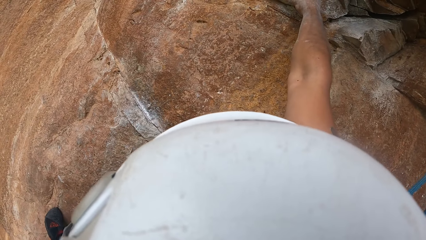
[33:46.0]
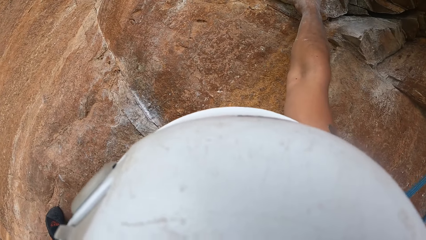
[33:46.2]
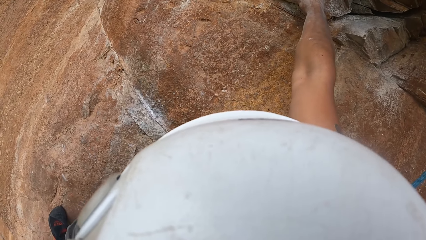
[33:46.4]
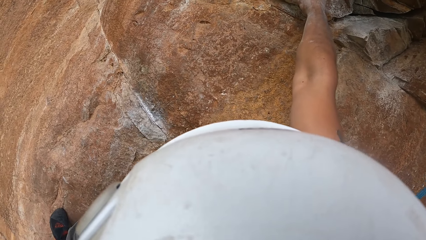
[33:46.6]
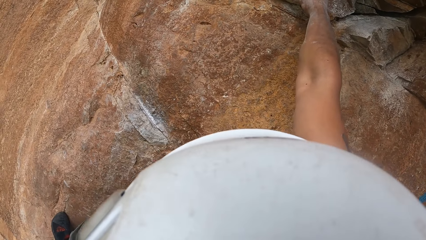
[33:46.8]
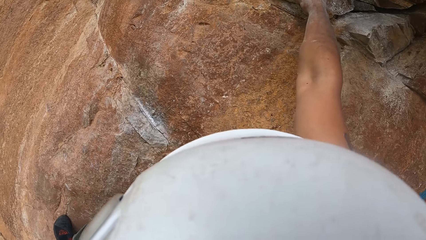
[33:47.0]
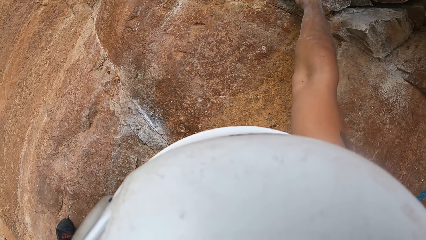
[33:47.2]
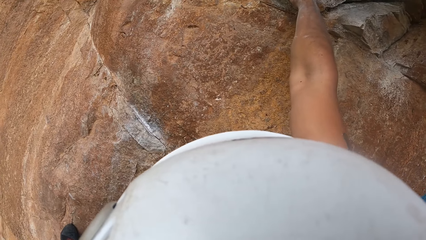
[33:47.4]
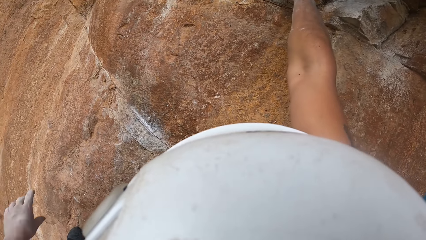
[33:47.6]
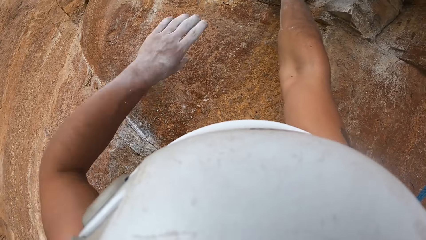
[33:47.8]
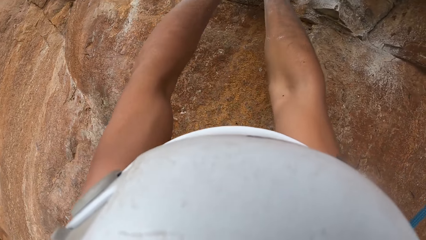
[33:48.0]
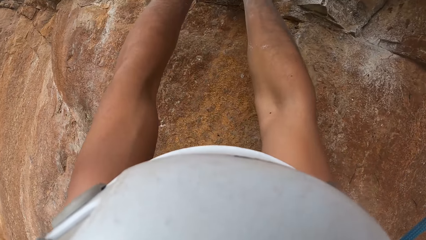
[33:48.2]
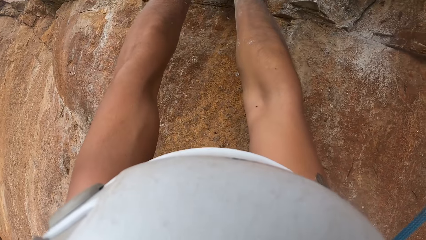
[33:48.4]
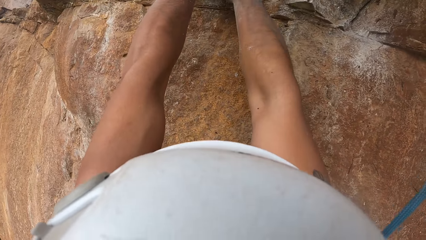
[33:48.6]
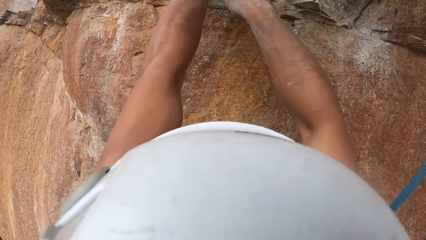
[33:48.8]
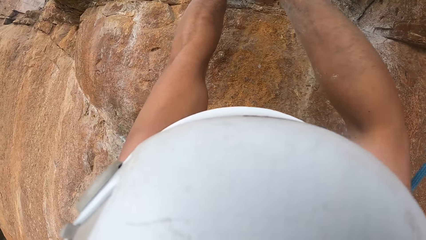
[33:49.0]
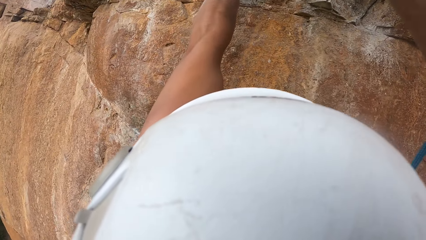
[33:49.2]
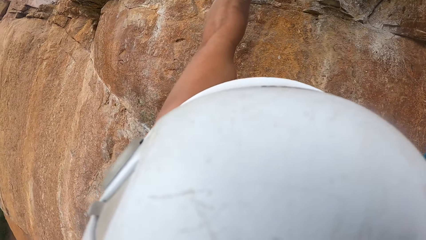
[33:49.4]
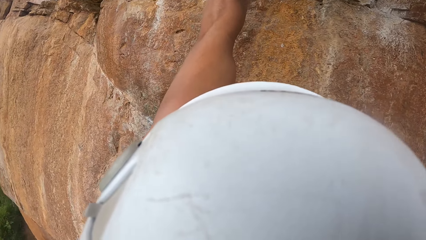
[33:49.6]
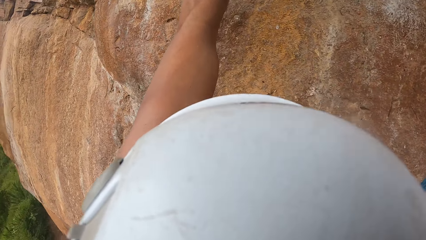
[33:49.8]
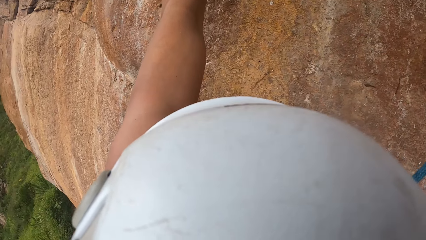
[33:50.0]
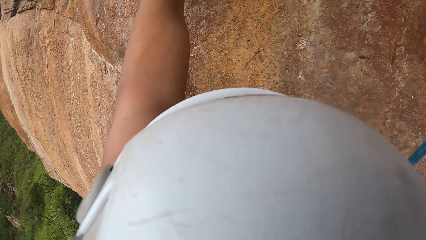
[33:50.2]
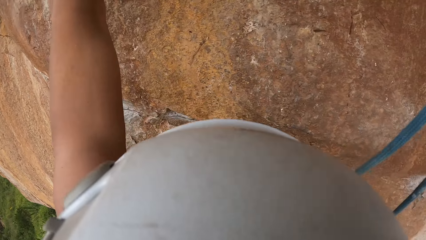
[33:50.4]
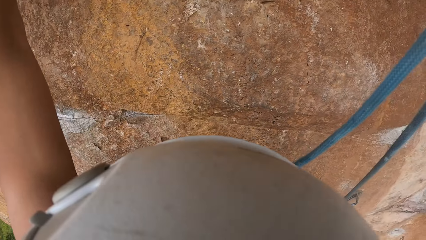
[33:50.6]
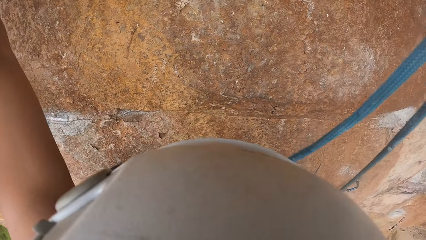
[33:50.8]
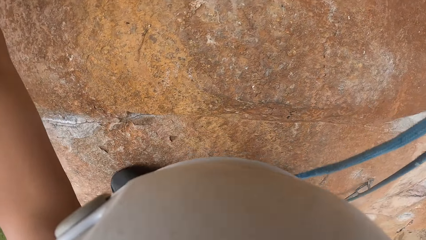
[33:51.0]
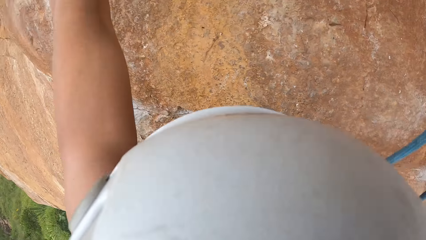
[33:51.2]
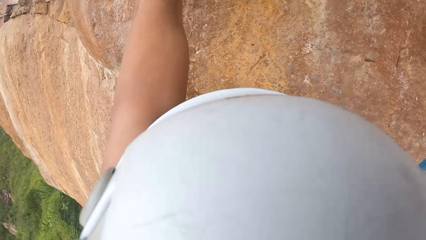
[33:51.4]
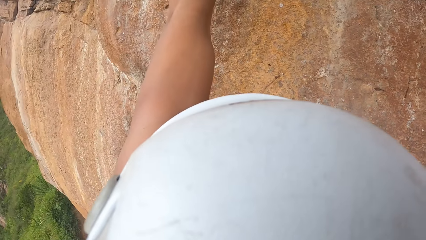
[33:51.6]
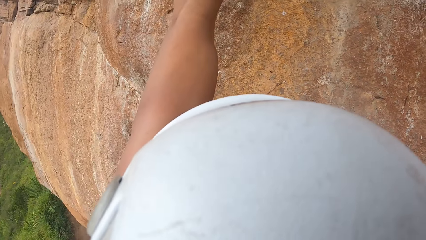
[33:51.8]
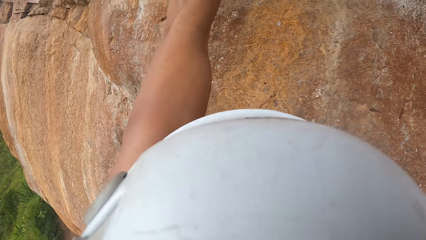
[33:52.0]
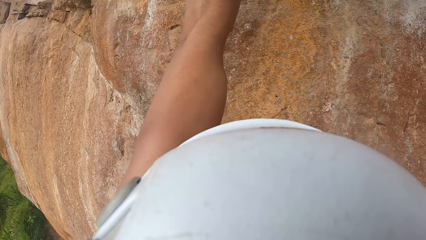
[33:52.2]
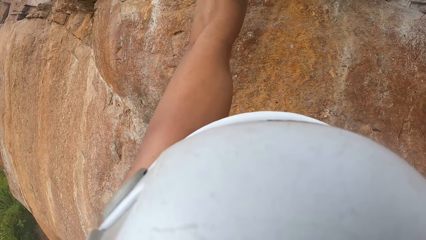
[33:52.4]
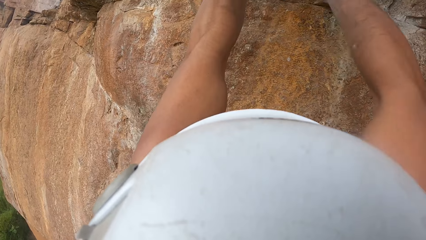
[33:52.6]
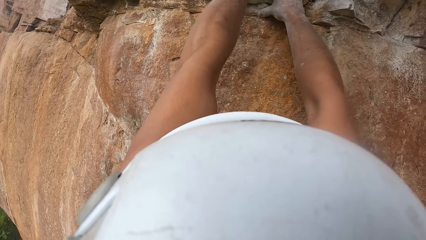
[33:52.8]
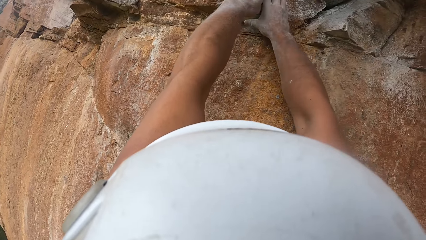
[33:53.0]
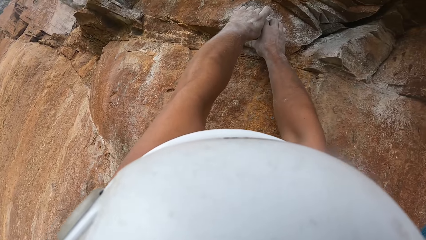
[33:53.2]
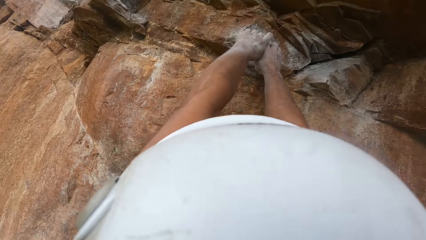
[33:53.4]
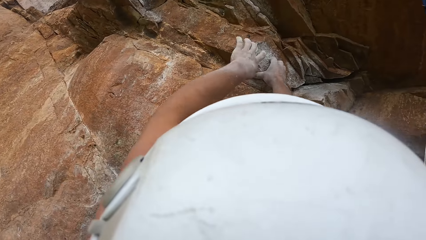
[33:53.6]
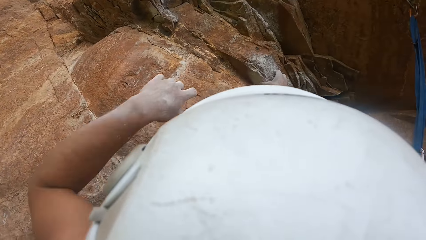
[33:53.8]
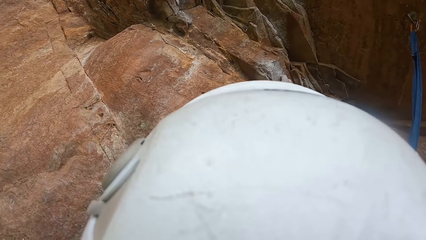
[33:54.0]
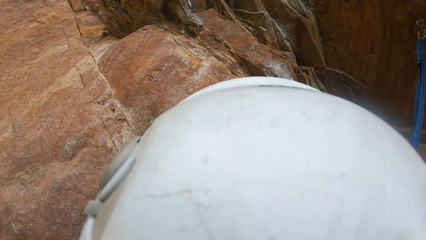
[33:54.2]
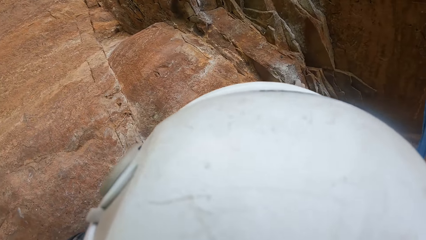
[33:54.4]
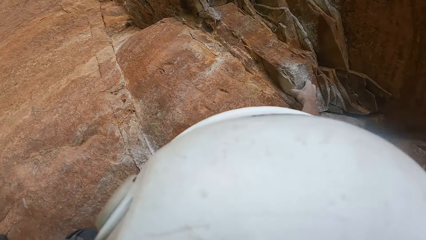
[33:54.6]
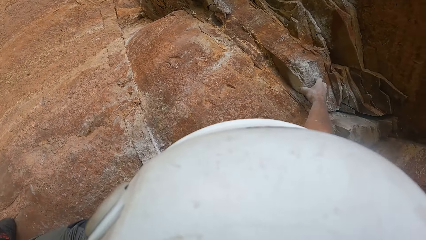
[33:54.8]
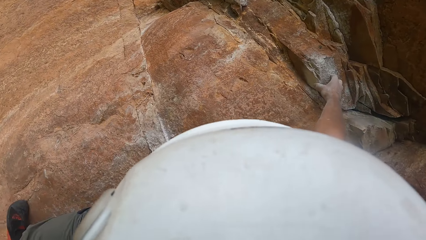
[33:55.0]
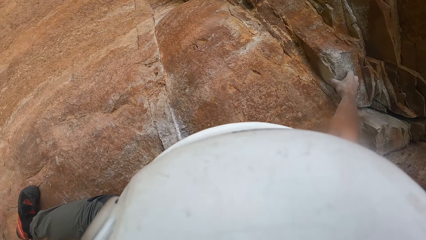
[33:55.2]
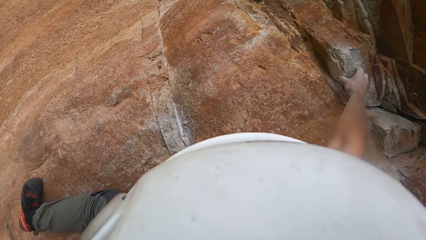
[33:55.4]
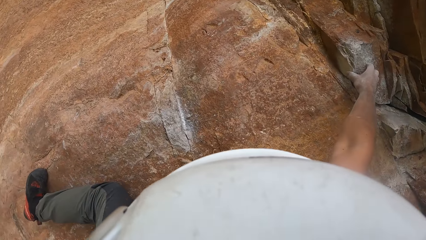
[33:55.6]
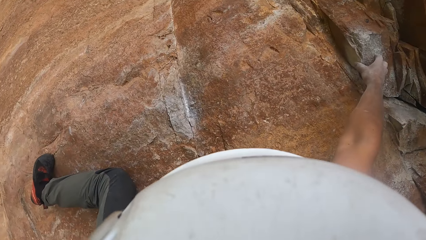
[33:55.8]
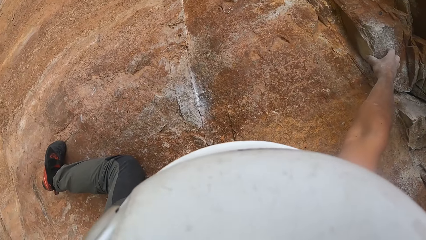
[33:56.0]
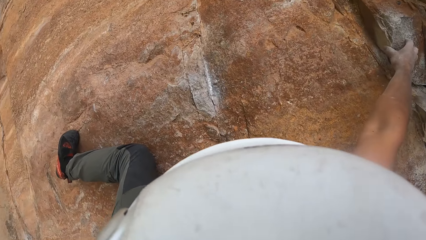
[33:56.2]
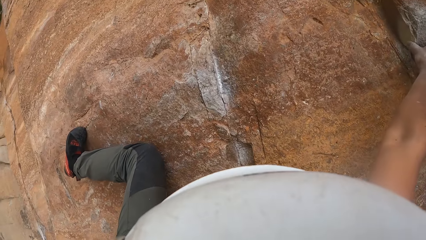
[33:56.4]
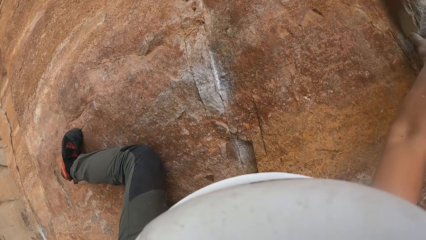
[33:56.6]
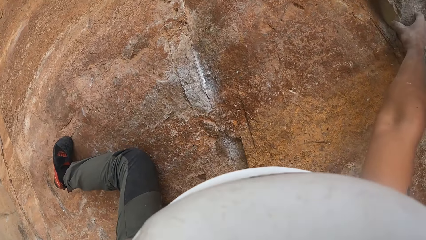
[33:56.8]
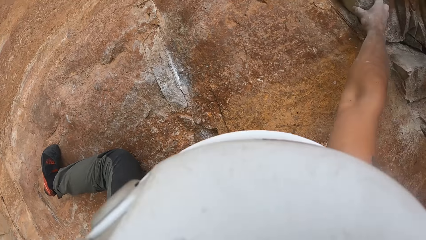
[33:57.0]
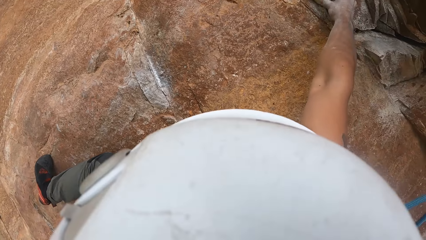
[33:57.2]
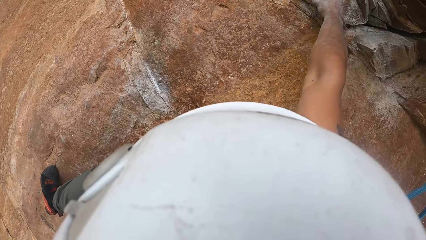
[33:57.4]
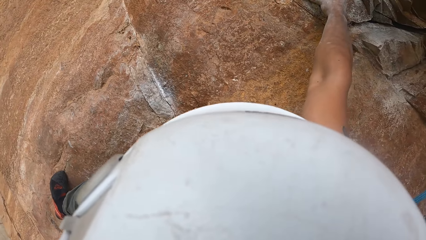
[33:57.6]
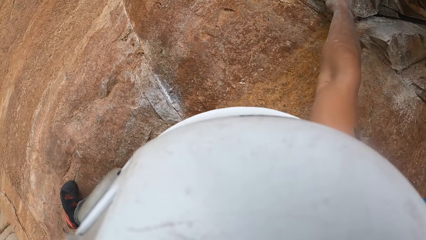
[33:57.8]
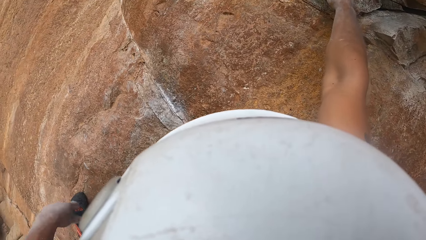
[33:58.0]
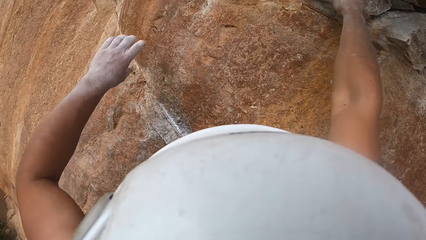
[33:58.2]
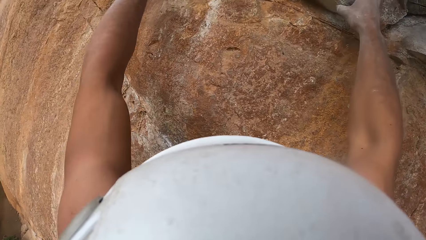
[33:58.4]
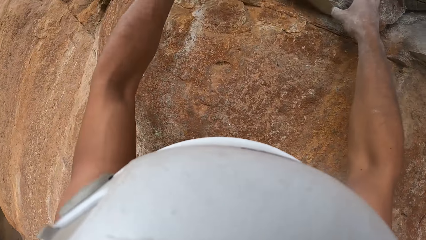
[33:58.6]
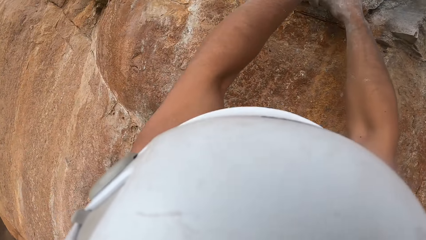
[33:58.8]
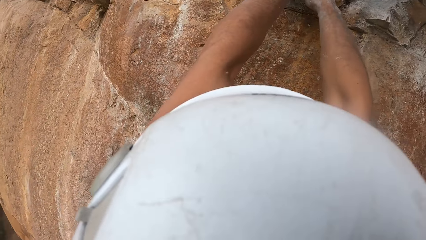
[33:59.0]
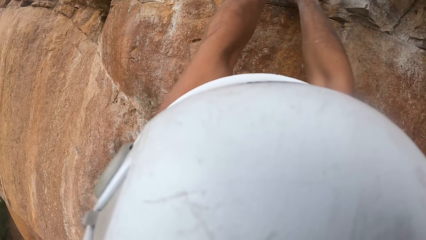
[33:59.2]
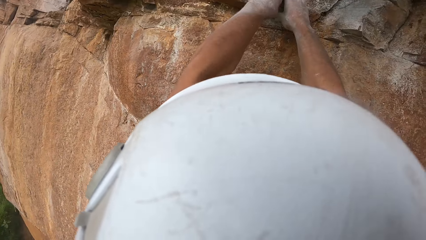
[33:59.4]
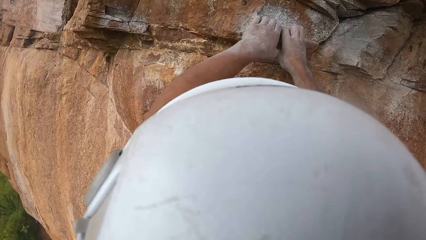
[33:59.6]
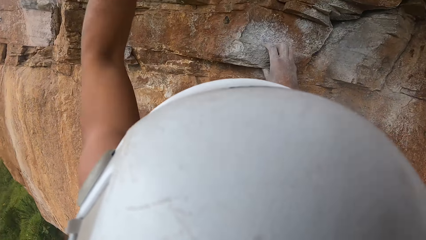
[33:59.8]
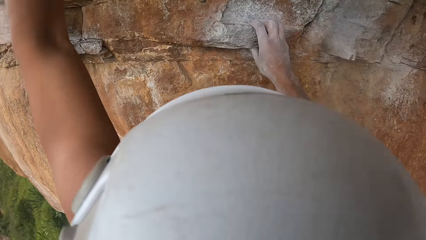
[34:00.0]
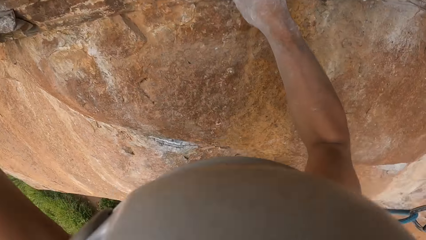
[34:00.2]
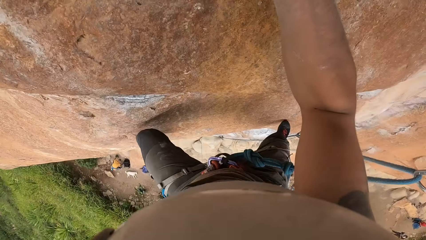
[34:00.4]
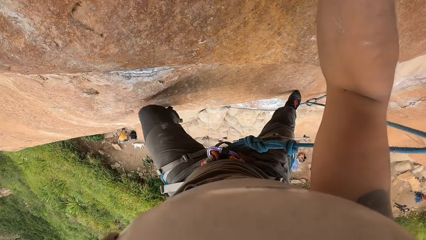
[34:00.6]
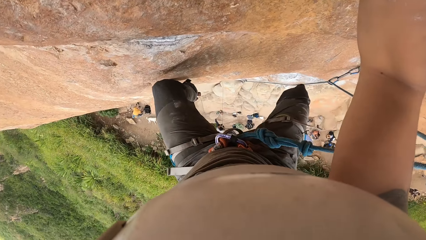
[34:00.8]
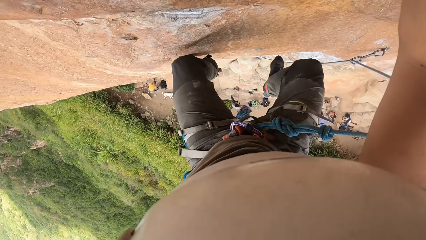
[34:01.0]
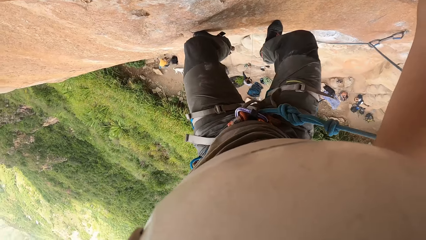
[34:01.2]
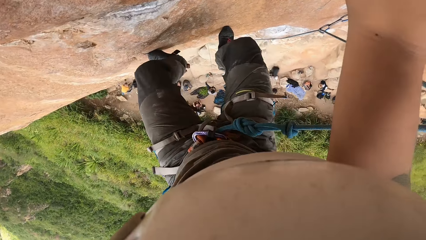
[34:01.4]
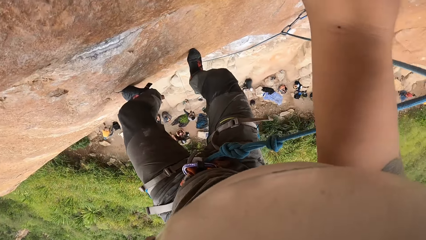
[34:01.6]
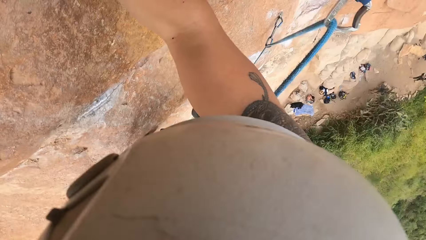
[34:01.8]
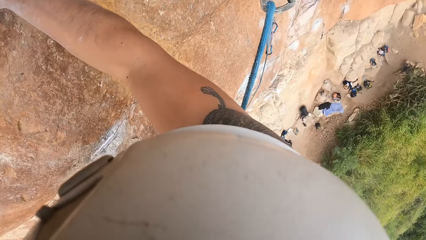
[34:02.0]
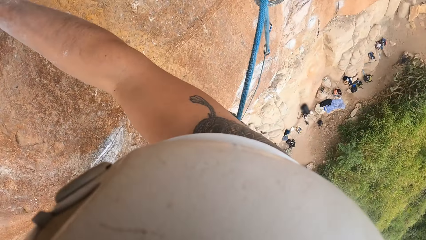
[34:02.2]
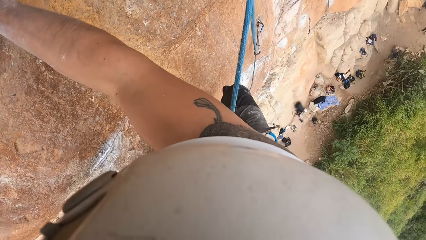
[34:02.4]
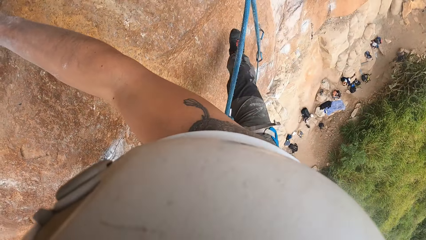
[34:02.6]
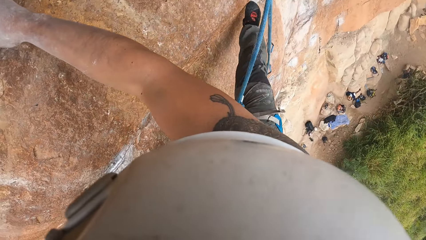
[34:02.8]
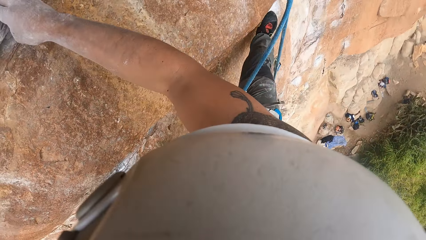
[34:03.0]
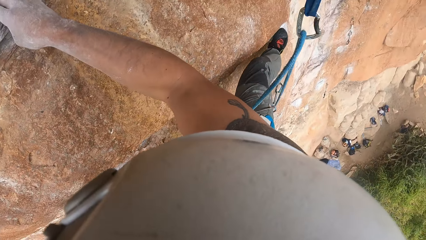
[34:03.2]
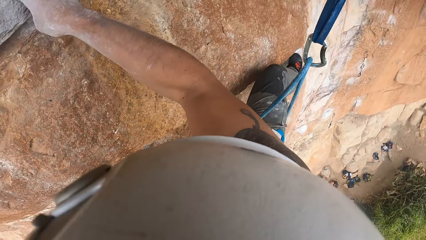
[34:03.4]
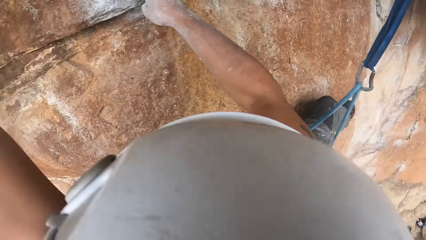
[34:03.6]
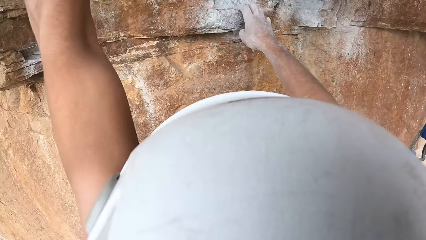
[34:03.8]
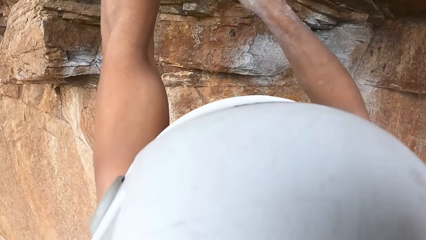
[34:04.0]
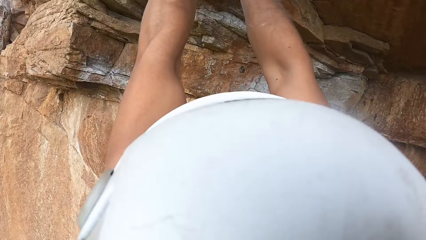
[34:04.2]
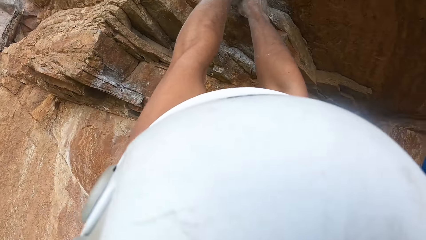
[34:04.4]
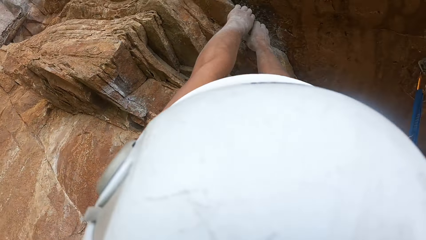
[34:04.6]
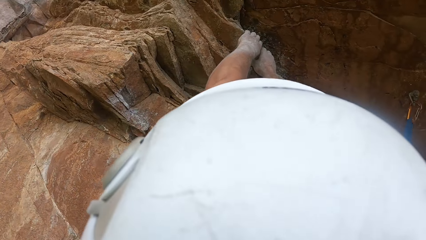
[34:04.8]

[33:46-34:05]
The camera wearer holds the rock with both hands. They shake the right hand. They hold the rock with both hands. They shake the left hand. They hold the rock with both hands. They climb the rock.
